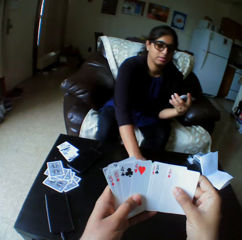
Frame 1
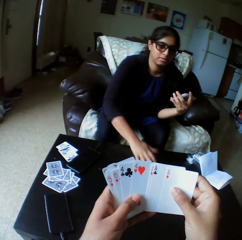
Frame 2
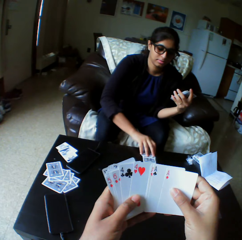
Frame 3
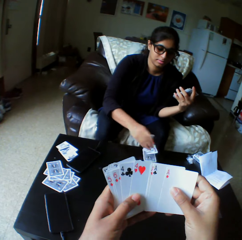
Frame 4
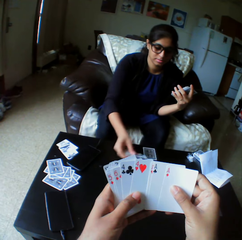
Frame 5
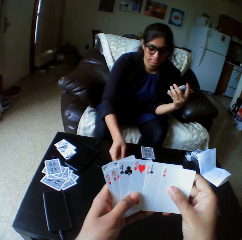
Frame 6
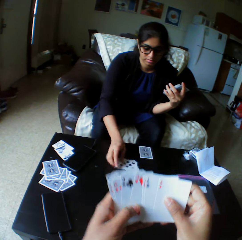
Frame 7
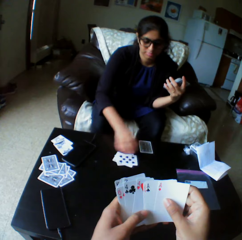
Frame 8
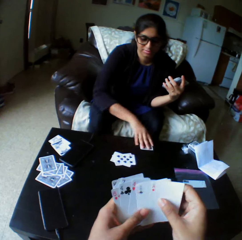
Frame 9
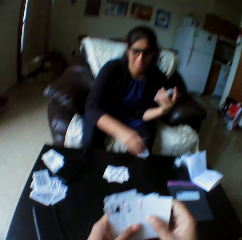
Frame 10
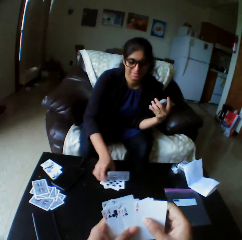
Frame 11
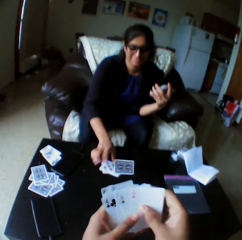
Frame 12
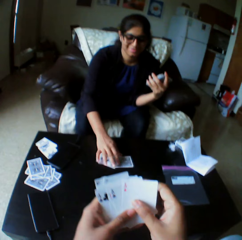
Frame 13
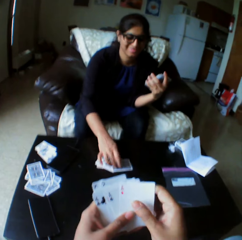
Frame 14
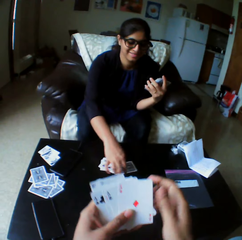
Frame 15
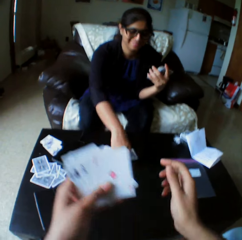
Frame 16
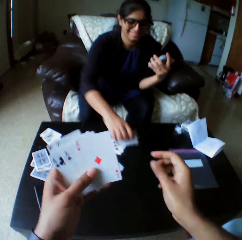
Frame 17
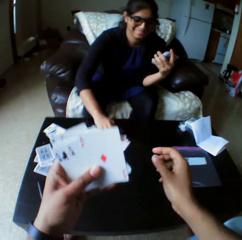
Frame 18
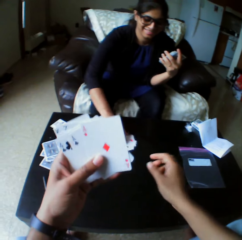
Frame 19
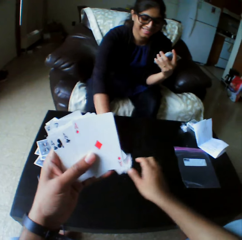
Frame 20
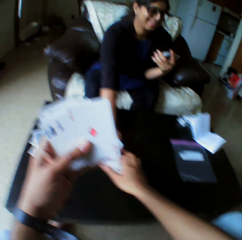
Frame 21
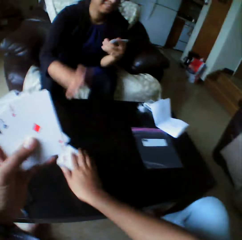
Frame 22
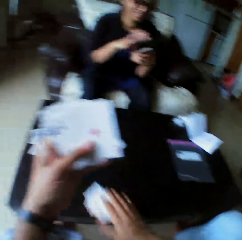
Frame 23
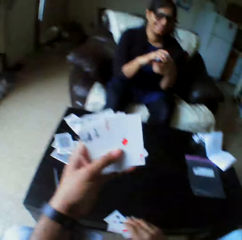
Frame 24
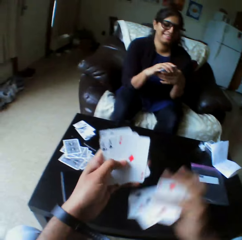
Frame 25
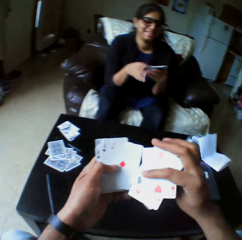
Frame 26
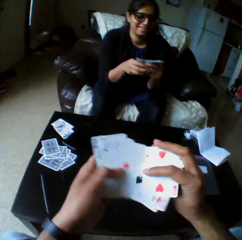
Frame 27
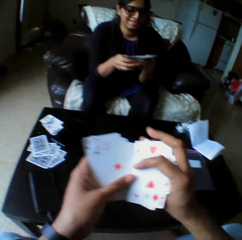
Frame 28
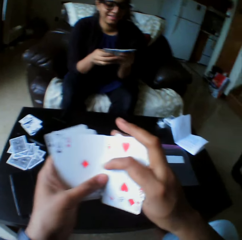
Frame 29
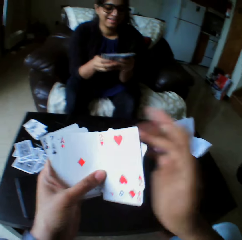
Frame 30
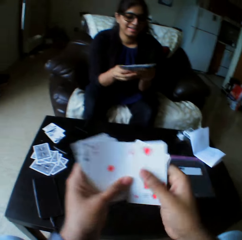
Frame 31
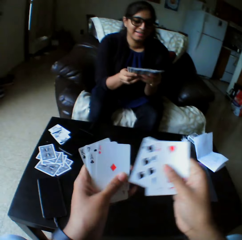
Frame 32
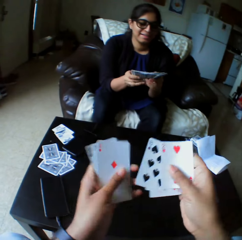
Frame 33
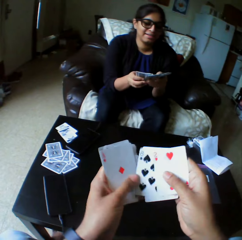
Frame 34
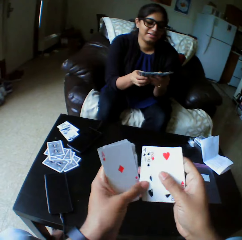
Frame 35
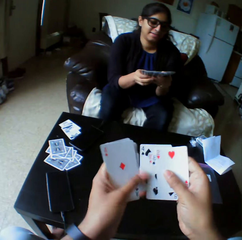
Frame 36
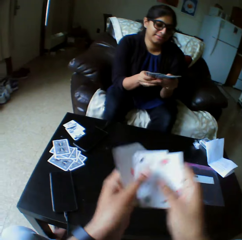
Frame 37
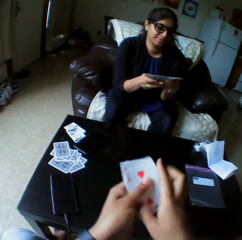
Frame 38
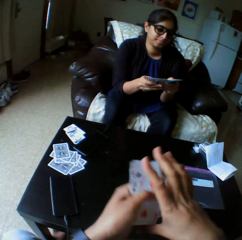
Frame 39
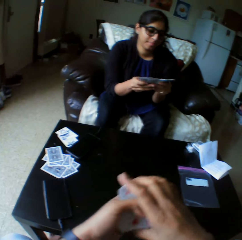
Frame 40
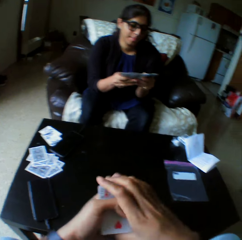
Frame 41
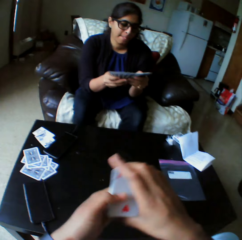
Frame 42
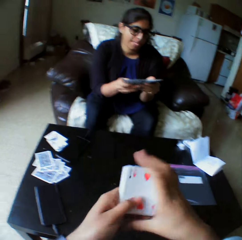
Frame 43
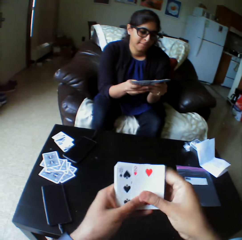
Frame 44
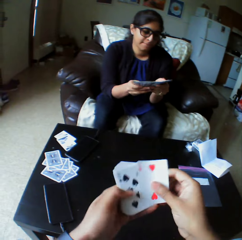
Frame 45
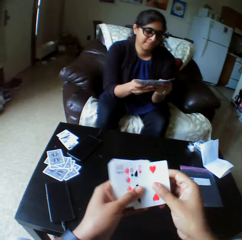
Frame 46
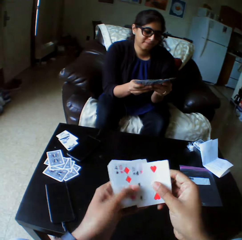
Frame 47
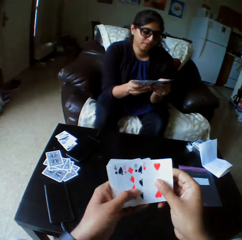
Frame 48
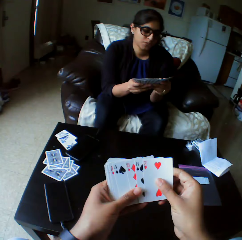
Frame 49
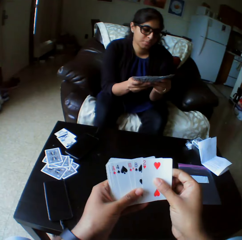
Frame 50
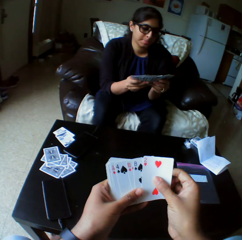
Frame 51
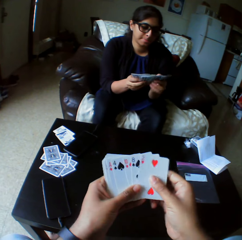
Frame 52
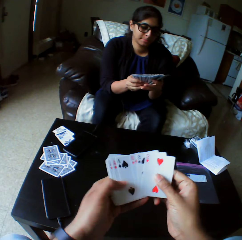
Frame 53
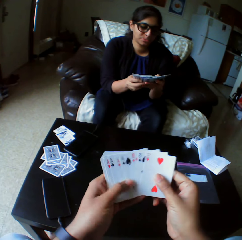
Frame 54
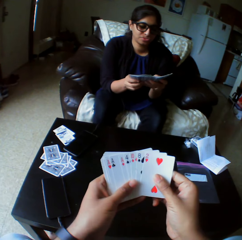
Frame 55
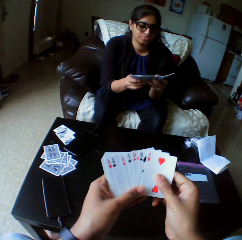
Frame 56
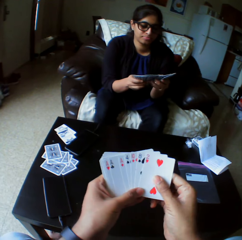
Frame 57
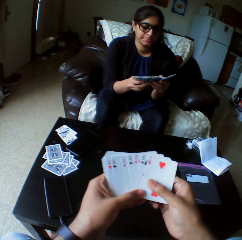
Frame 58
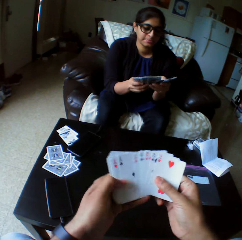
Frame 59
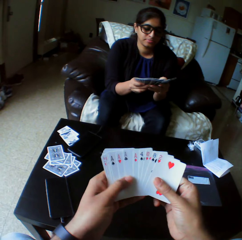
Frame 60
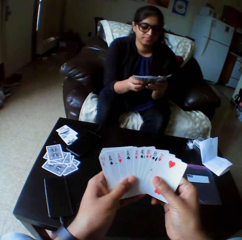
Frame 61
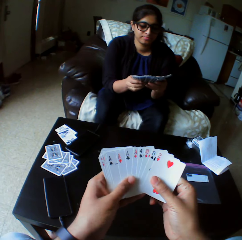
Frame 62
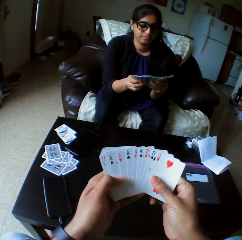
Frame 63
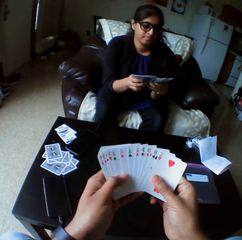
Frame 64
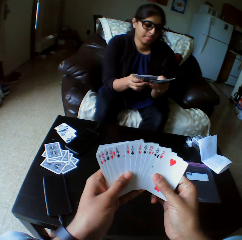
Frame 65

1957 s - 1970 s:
A lady takes the play cards. The lady turns the cards with her right hand. The lady turns the cards again. The lady pushes the play cards. The camera wearer collects the cards from the lady with the right hand. They shuffle the cards with both hands. The lady shuffles the cards with both hands. The camera wearer selects the play cards, arranges the play cards, and selects the play cards.

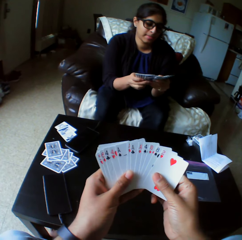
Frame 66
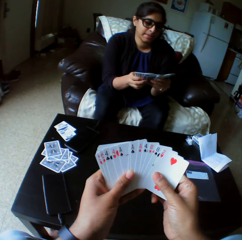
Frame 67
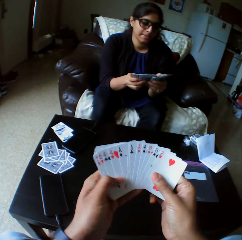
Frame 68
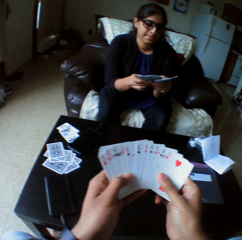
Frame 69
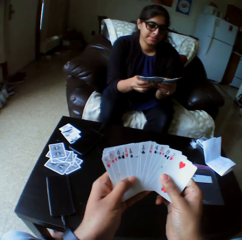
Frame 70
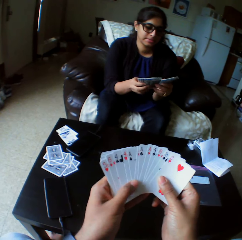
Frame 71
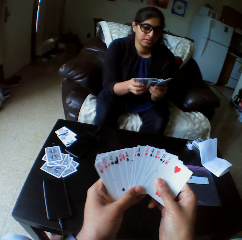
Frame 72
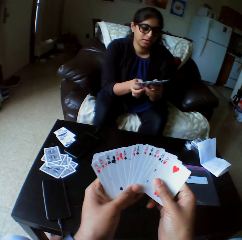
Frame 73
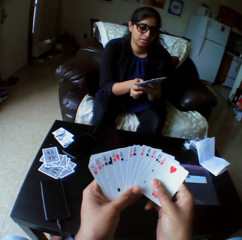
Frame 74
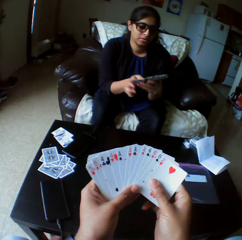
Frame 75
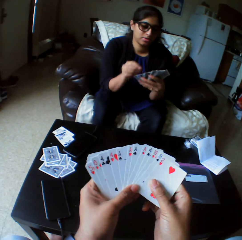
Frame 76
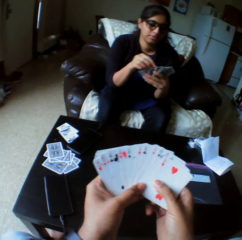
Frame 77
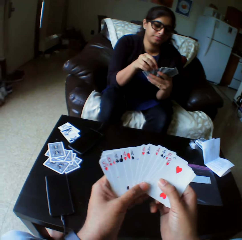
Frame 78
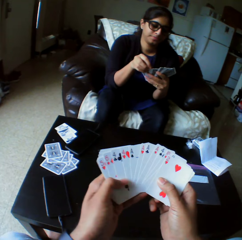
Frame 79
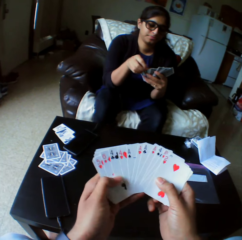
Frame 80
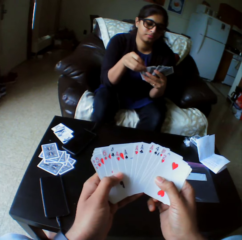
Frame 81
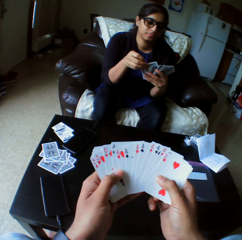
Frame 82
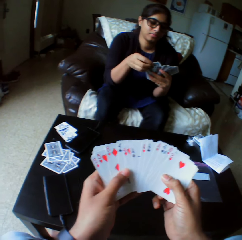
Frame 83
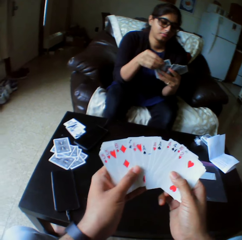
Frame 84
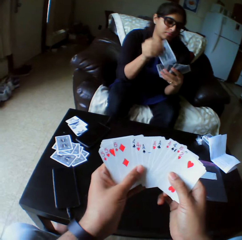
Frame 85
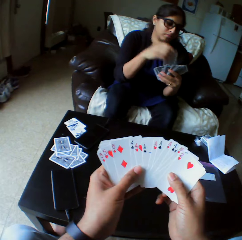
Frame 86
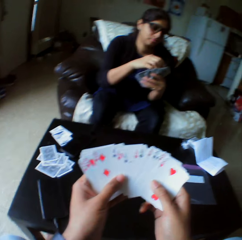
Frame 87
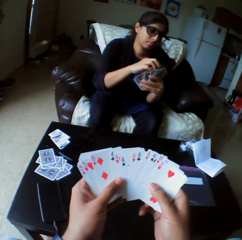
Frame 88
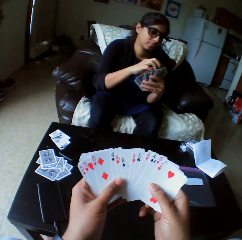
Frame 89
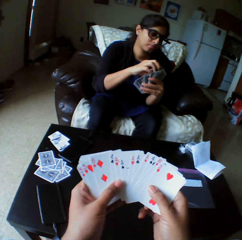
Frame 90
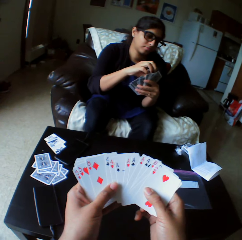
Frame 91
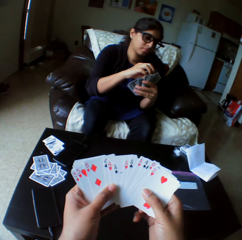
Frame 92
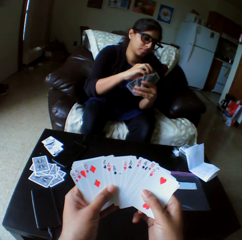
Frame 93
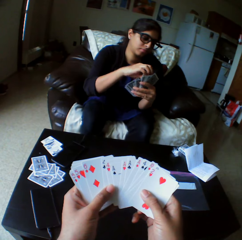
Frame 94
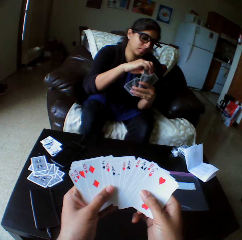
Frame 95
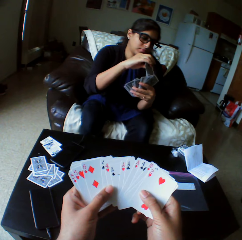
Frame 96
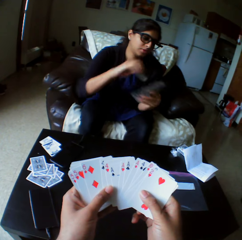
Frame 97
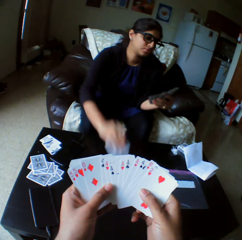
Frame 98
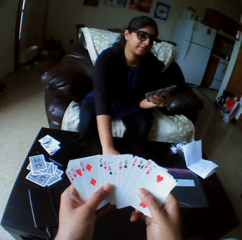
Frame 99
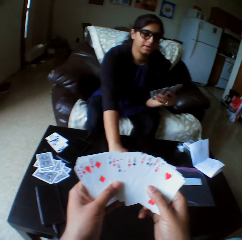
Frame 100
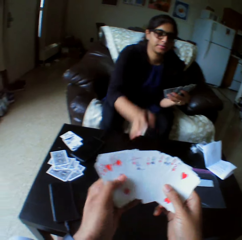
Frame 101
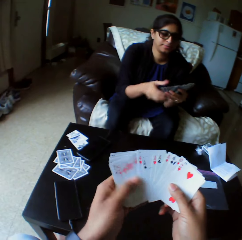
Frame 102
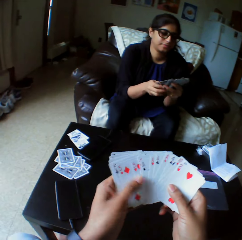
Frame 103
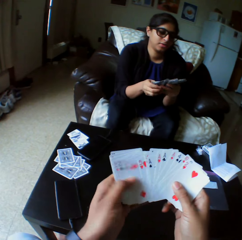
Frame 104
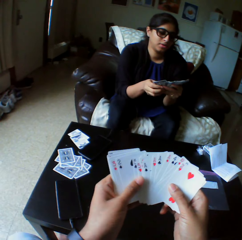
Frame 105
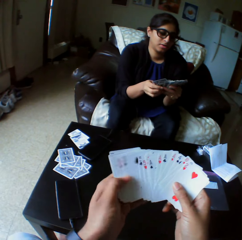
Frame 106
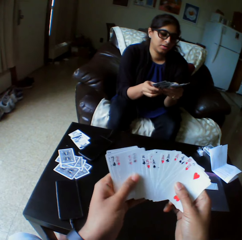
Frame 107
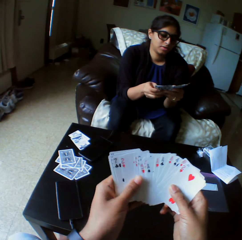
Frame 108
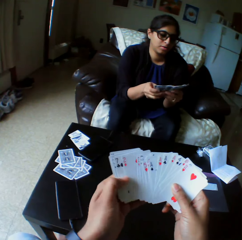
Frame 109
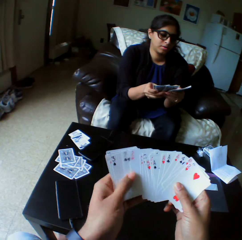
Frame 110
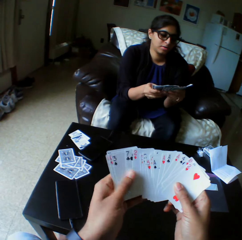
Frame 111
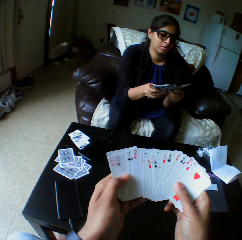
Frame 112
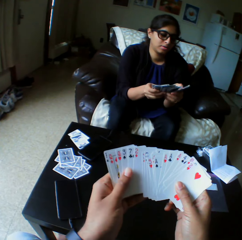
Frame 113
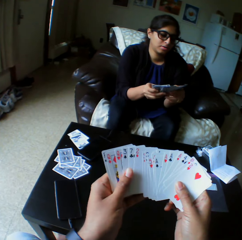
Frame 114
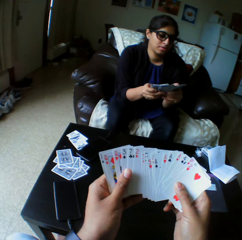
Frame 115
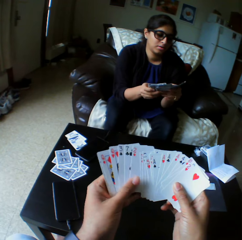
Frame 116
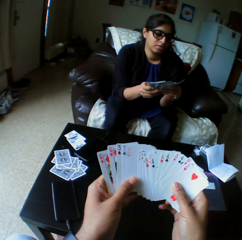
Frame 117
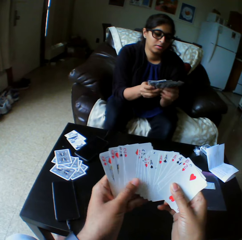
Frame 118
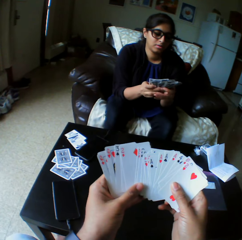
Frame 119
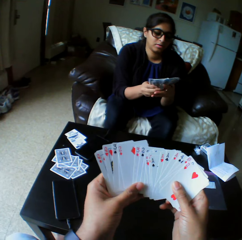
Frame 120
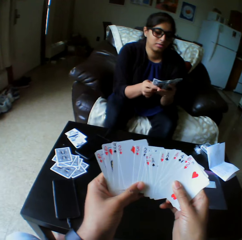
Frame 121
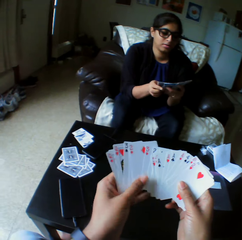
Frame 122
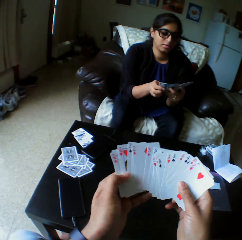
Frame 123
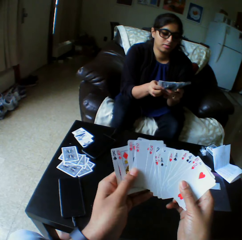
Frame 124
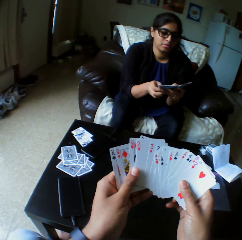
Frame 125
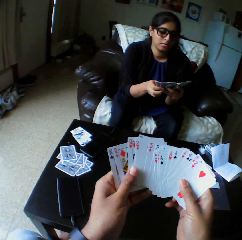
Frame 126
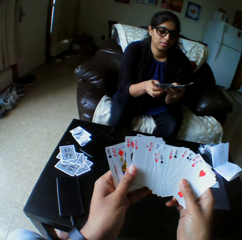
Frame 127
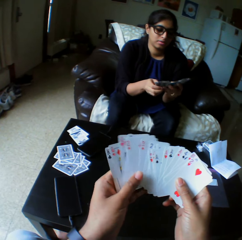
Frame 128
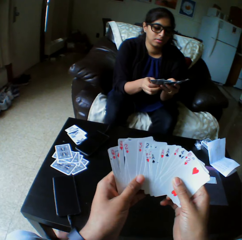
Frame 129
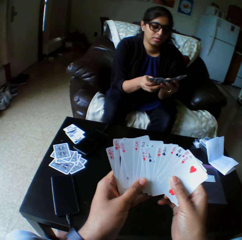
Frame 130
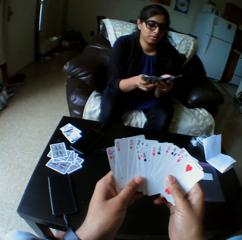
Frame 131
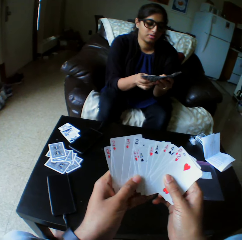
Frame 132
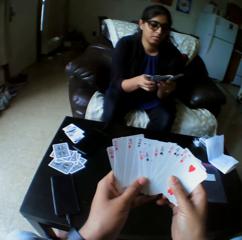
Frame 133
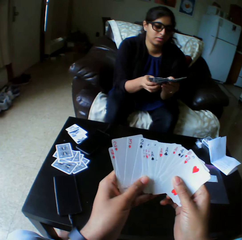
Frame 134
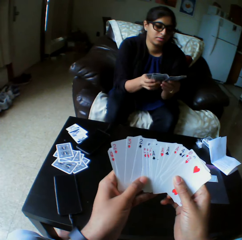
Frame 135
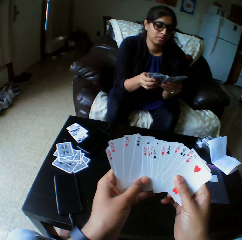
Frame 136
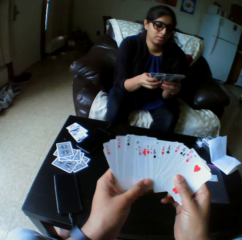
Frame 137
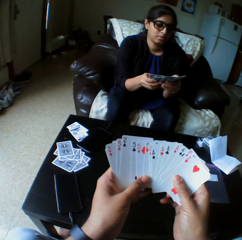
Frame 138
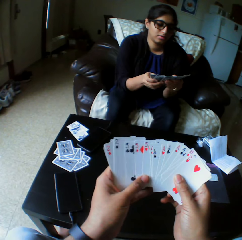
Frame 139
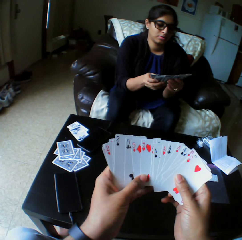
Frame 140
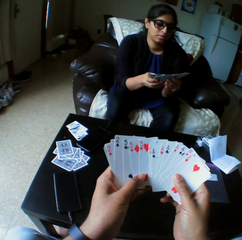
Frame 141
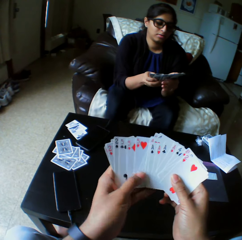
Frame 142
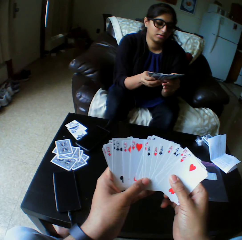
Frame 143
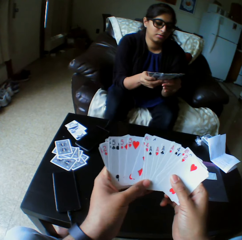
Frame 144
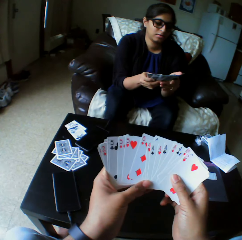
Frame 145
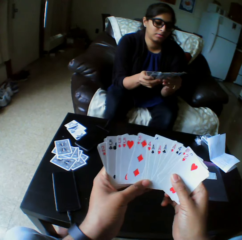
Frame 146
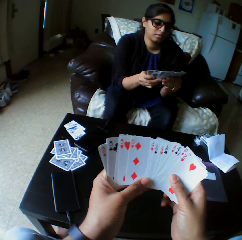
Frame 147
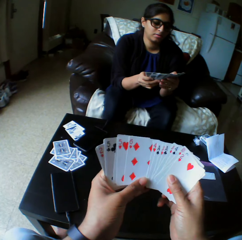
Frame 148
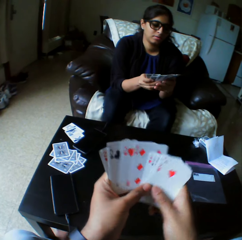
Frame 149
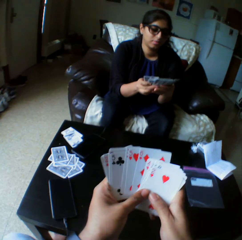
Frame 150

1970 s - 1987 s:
A lady takes the play cards. The lady drops the card on the table with her right hand, shuffles the cards with both hands, and selects the play cards.
